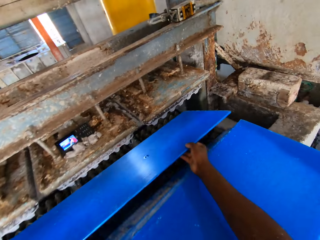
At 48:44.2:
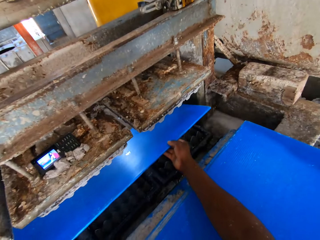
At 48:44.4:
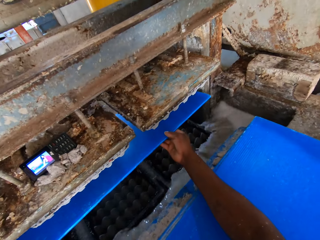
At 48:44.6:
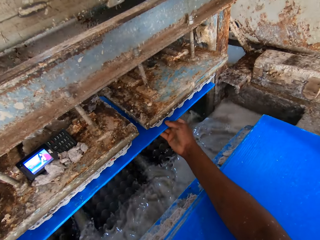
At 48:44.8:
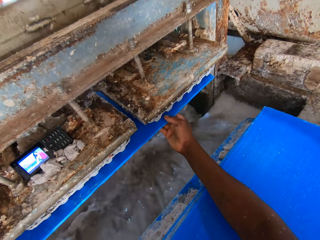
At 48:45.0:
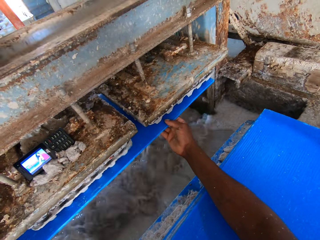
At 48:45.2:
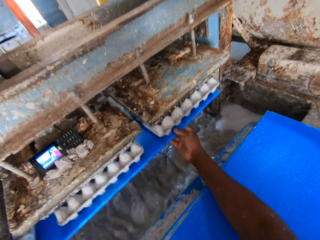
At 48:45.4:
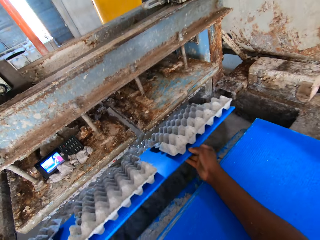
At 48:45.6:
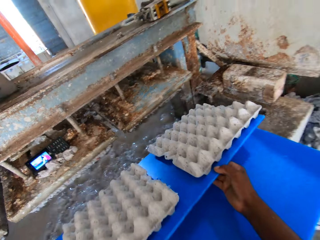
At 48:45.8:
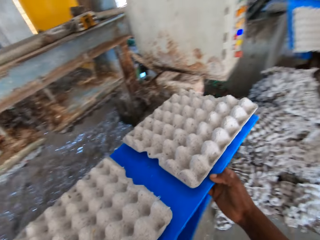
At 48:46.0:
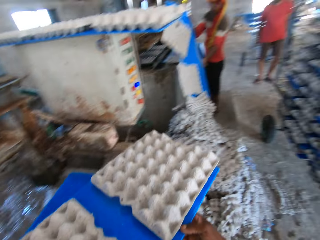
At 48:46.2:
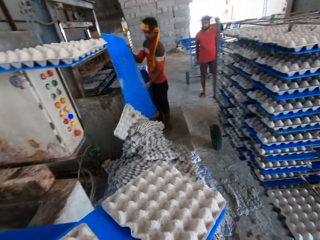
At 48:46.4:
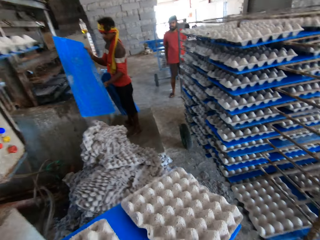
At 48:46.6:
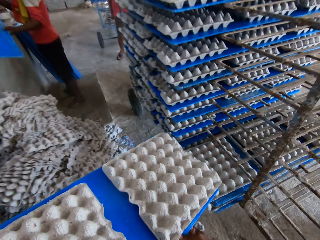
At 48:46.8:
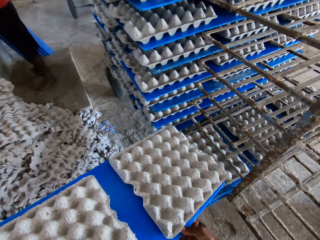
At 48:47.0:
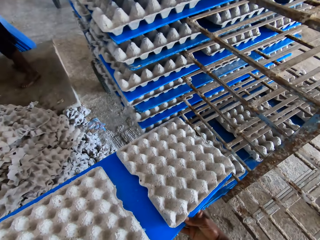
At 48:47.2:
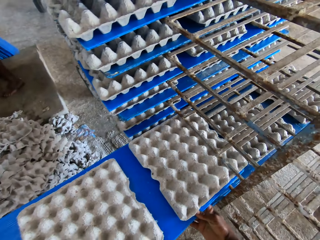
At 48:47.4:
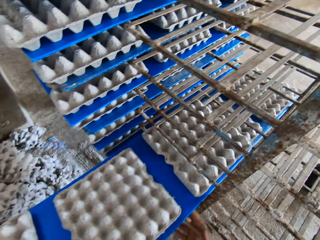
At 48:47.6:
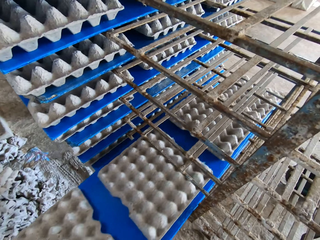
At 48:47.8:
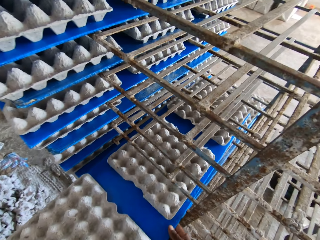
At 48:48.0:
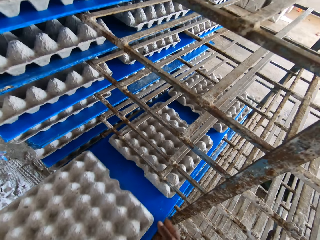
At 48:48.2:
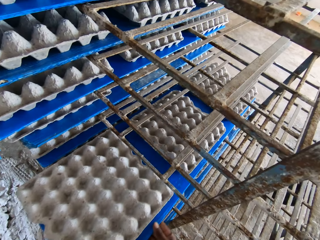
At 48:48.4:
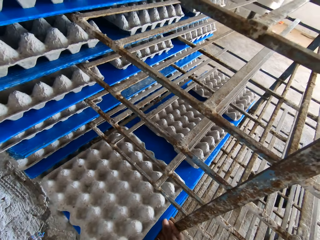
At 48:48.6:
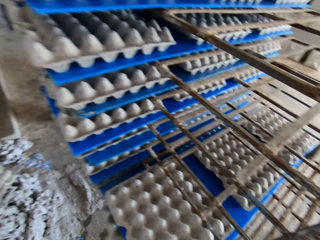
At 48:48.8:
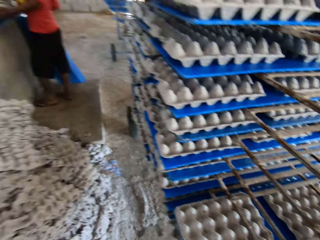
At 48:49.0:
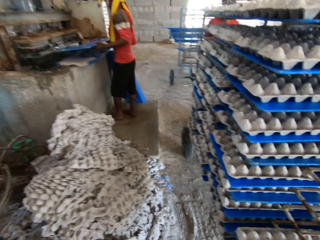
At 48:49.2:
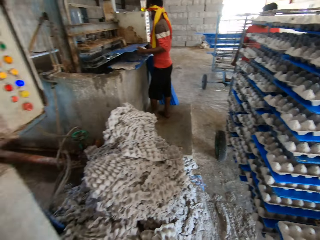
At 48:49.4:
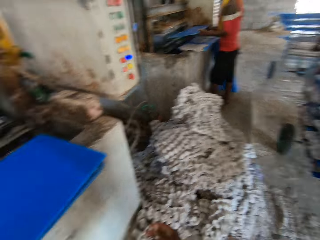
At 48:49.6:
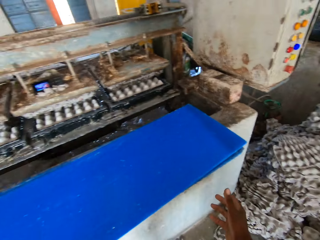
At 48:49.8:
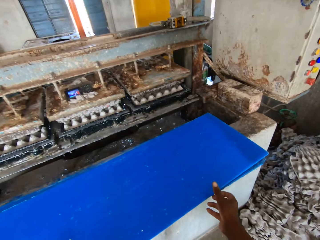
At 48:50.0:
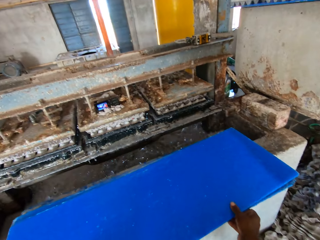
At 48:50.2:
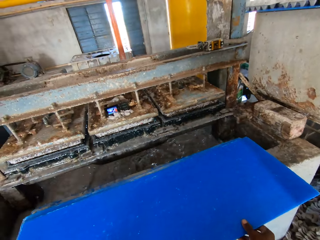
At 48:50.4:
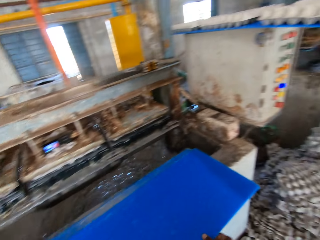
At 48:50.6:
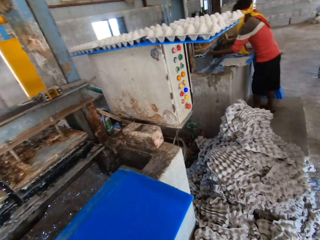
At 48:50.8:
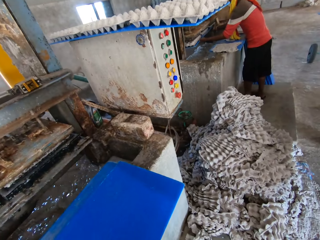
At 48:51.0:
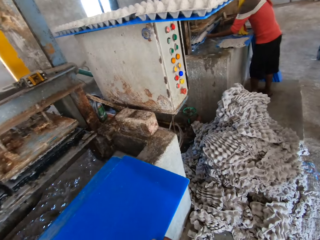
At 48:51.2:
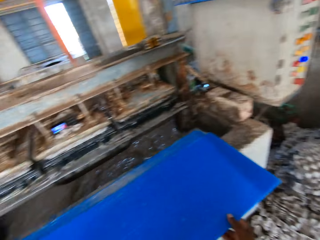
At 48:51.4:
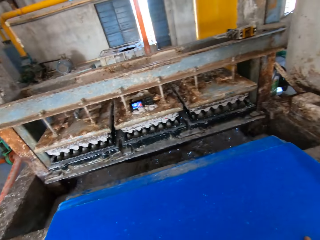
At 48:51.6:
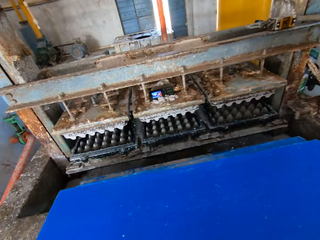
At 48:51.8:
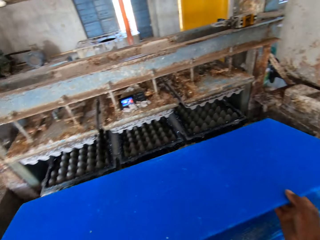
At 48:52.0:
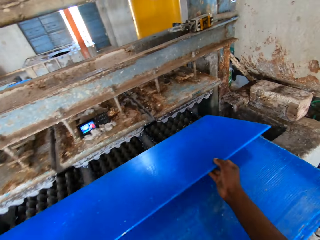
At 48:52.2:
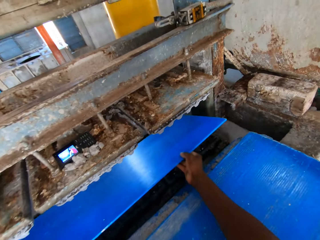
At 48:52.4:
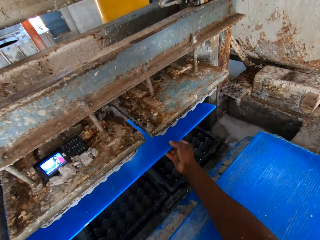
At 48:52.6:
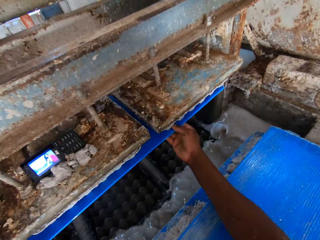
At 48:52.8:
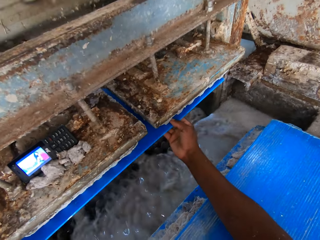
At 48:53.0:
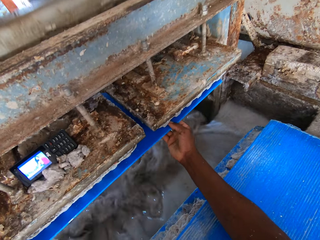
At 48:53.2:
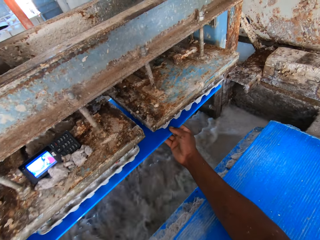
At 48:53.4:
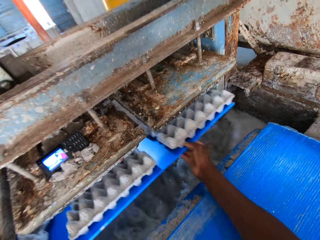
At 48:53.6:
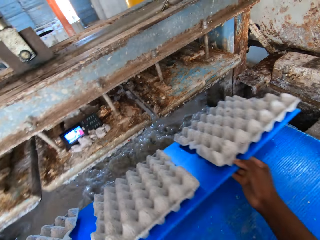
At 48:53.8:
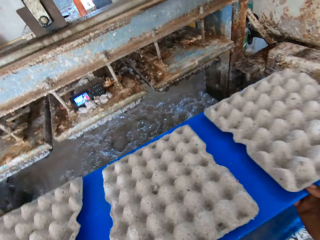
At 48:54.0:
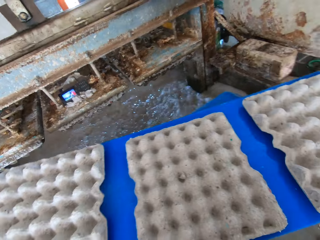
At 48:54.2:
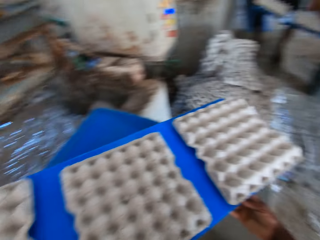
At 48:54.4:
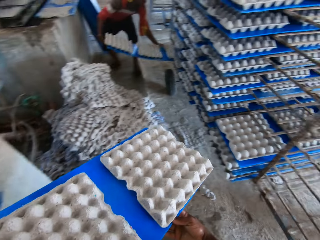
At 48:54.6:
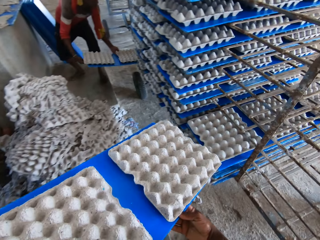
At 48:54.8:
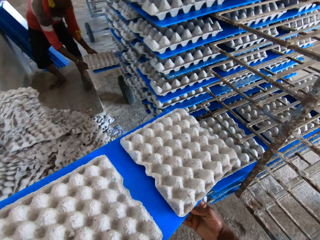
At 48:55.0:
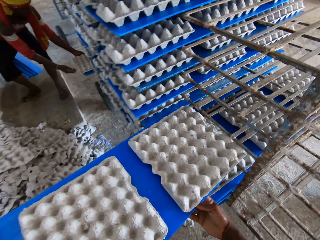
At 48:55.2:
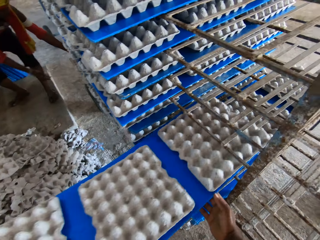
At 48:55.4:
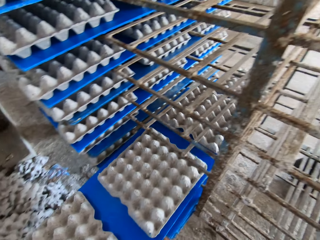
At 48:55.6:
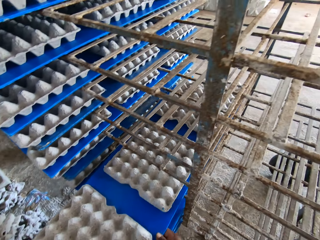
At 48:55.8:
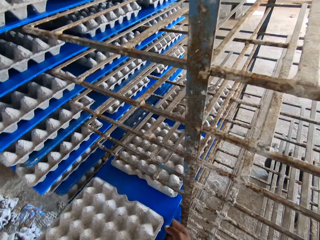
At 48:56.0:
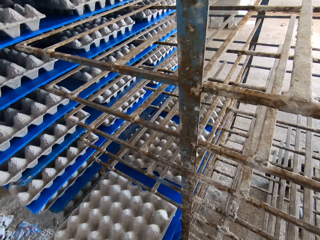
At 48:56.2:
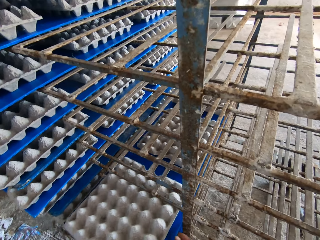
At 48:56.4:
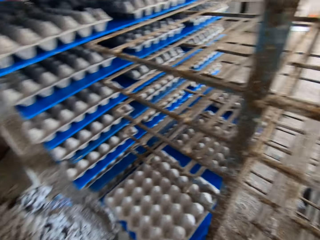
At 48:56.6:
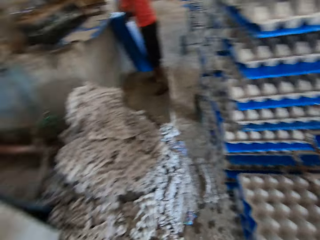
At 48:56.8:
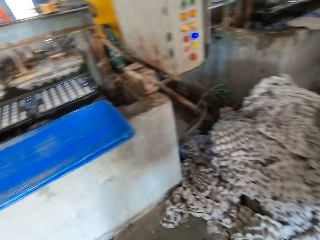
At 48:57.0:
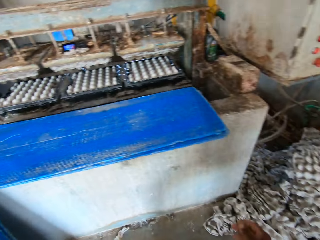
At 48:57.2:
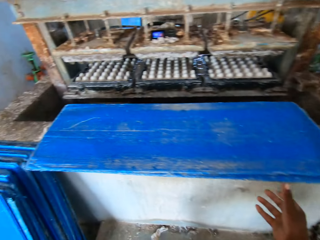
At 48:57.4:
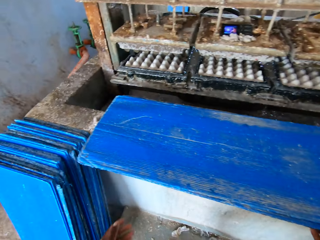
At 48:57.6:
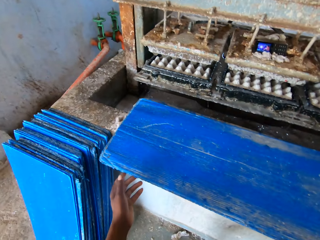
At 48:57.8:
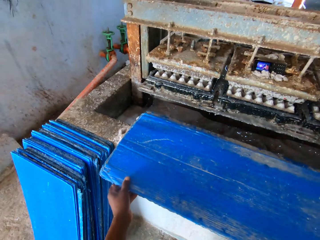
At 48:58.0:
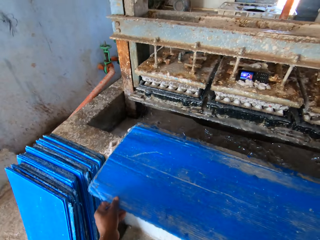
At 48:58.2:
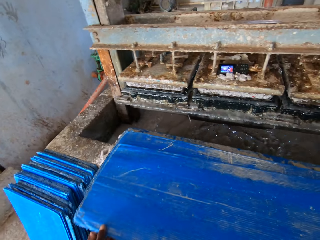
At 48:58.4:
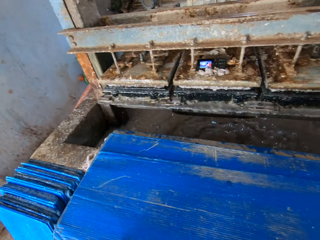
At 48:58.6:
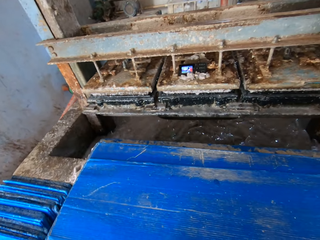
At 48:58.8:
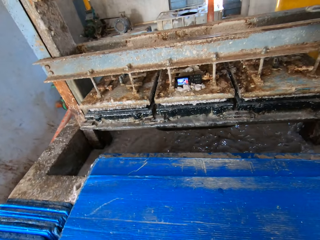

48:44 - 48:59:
The camera wearer places the pvc sheet or plastic board in the pulp molding machine with both hands. They remove the pvc sheet from the pulp molding machine with both hands. They pick some egg trays with the plastic board. The man dumps some crates on the floor from the pvc sheet in his hands. The camera wearer places the pvc sheet with the egg trays on the rack with both hands. The man places the pvc sheet in the pulp molding machine with both hands. The camera wearer turns around. They pick the pvc sheet from the platform with both hands. The man holds the pvc sheet in the pulp molding machine with both hands. The camera wearer places the pvc sheet in the pulp molding machine with both hands. They remove the pvc sheet from the pulp molding machine with both hands. They pick some egg trays with the plastic board. The man places the pvc sheet on the rack with both hands. The camera wearer places the pvc sheet with the egg trays on the rack with both hands. They turn around. They pick the pvc sheet from the platform with both hands.

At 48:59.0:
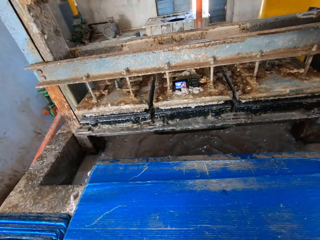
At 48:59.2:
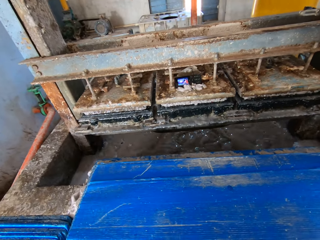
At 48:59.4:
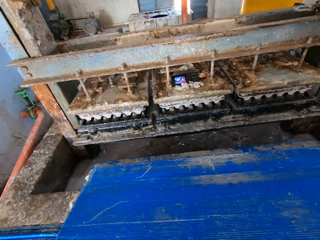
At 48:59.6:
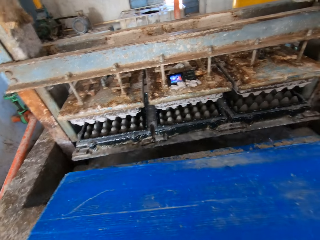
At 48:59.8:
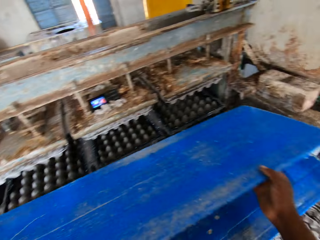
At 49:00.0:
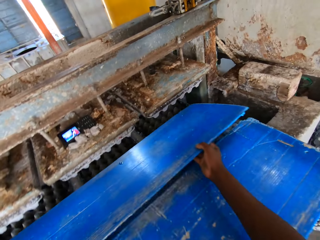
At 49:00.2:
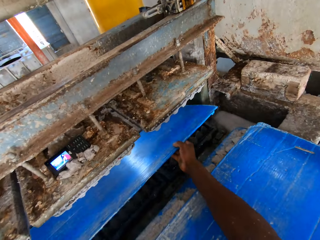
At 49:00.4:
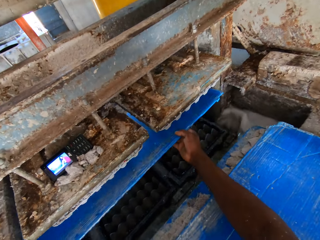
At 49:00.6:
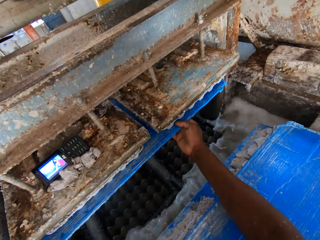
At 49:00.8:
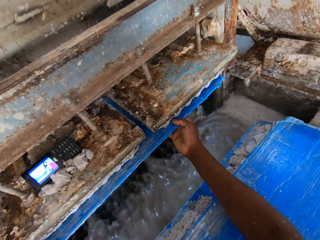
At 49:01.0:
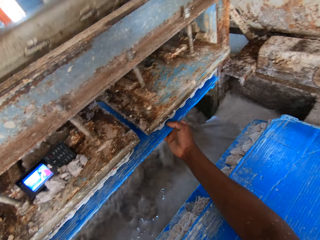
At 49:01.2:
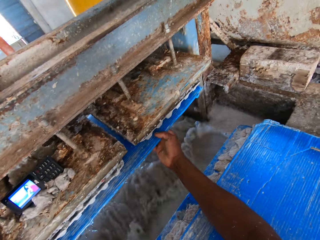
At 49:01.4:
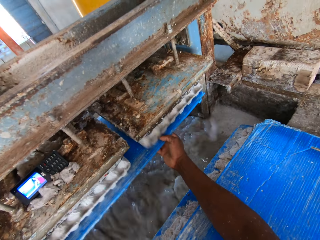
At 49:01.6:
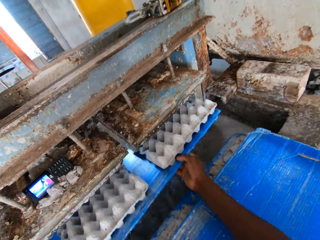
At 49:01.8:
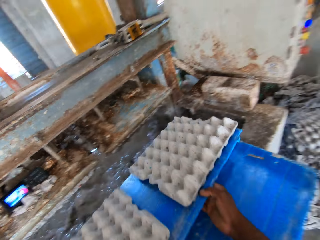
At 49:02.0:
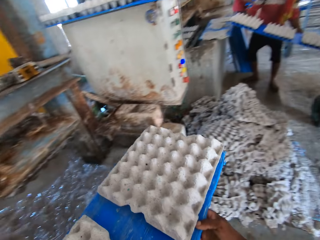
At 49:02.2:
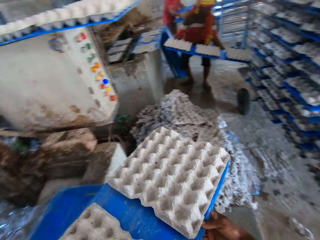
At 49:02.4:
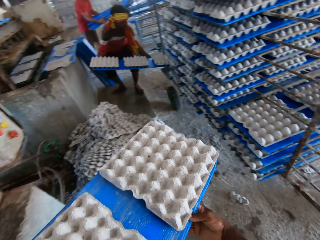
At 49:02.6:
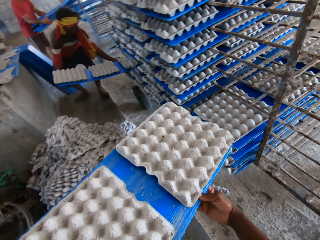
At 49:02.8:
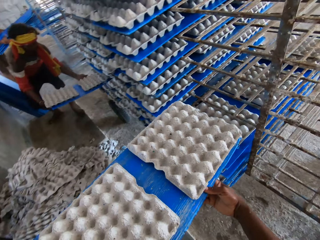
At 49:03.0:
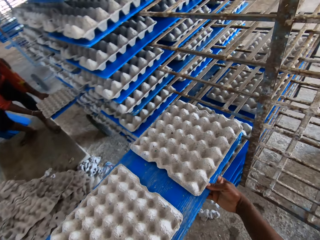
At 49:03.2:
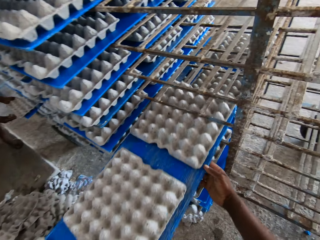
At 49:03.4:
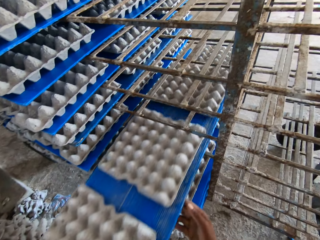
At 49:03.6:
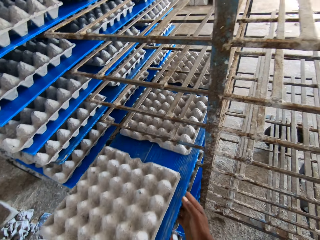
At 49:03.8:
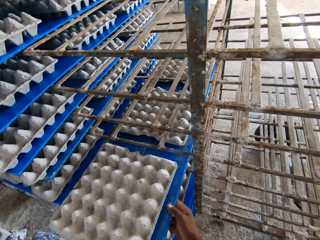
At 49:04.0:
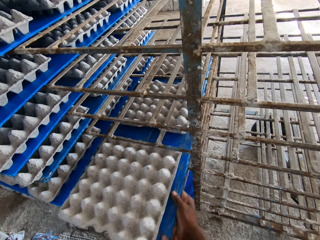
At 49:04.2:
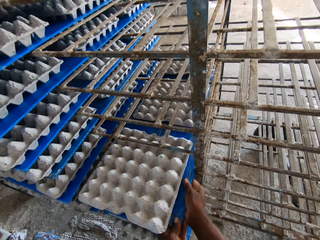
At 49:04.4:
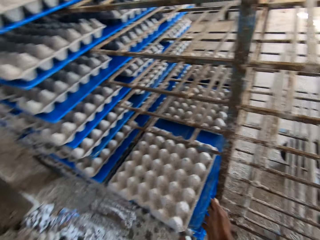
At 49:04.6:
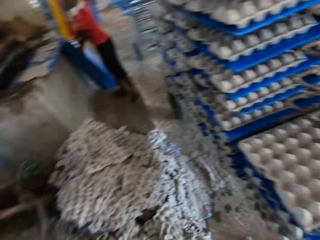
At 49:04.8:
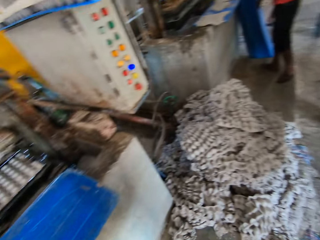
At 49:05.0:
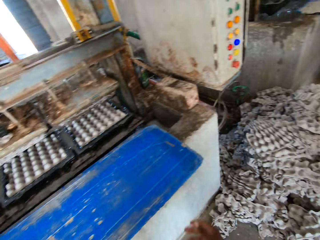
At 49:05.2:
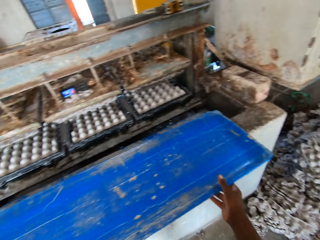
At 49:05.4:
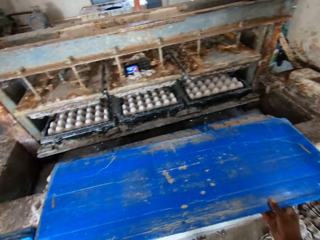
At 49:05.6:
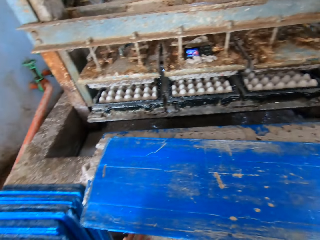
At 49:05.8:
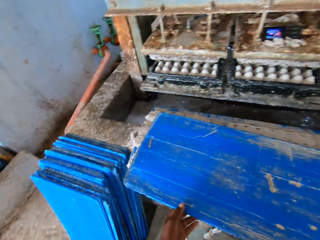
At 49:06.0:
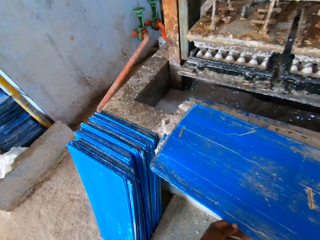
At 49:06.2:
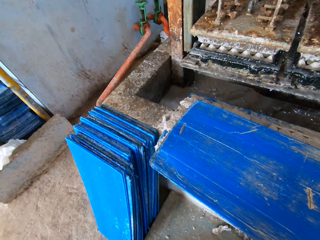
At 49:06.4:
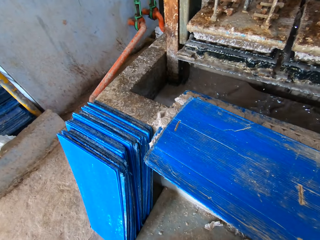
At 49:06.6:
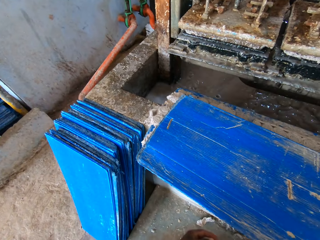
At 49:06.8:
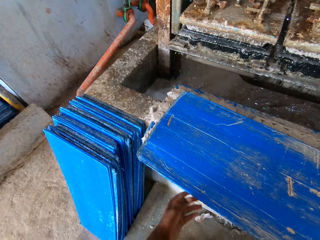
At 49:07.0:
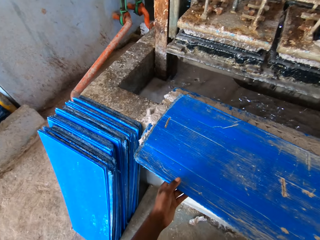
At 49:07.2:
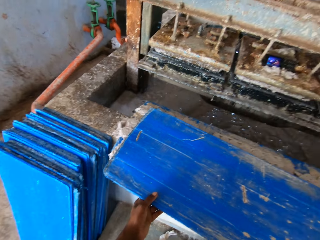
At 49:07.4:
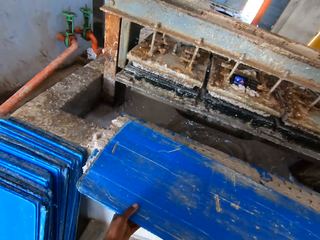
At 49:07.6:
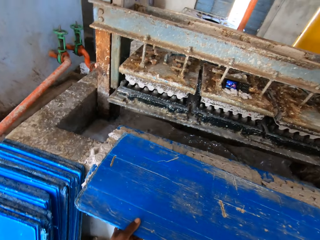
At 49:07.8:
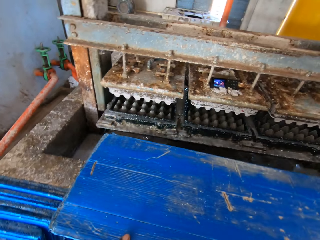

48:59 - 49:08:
The camera wearer places the pvc sheet or plastic board in the pulp molding machine with both hands. They remove the pvc sheet from the pulp molding machine with both hands. The man places a pvc sheet on the rack with both hands. The camera wearer picks some egg trays with the plastic board. They place the pvc sheet with the egg trays on the rack with both hands. They turn around. They touch the pvc sheet on the platform with both hands. They pick the pvc sheet from the platform with both hands.
